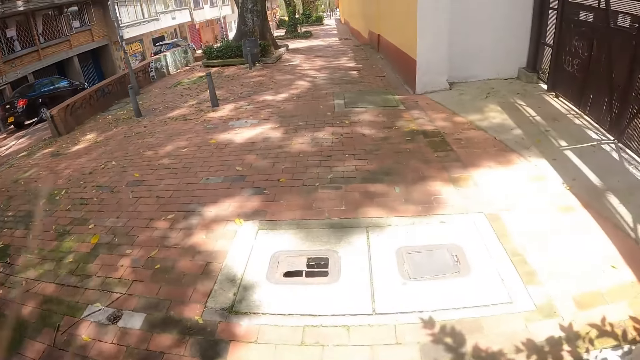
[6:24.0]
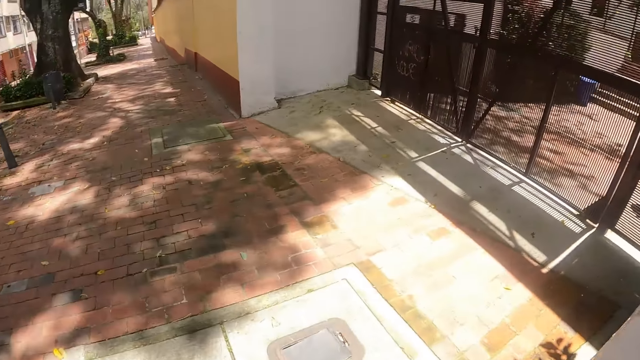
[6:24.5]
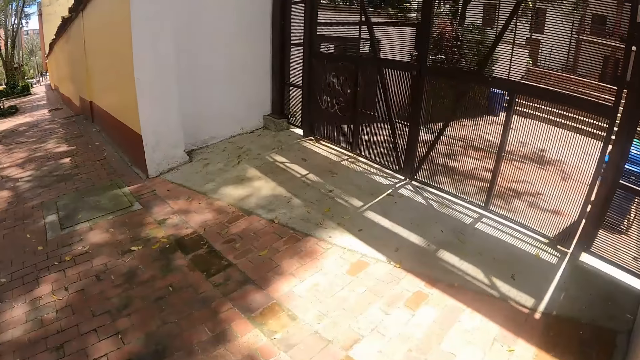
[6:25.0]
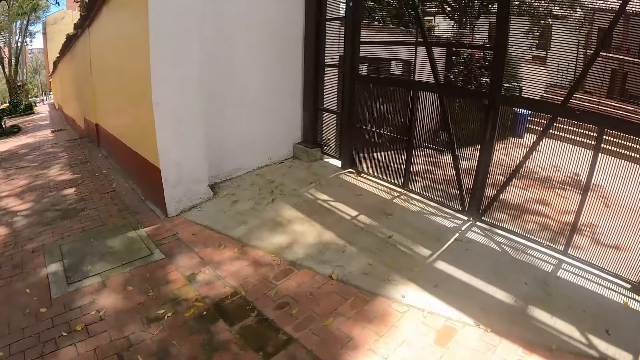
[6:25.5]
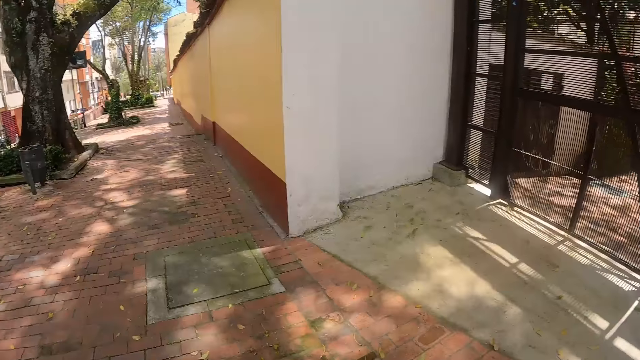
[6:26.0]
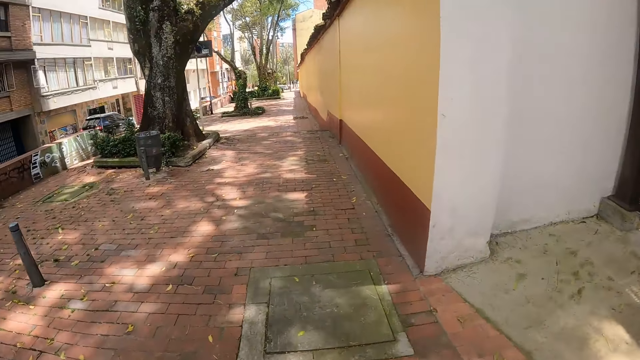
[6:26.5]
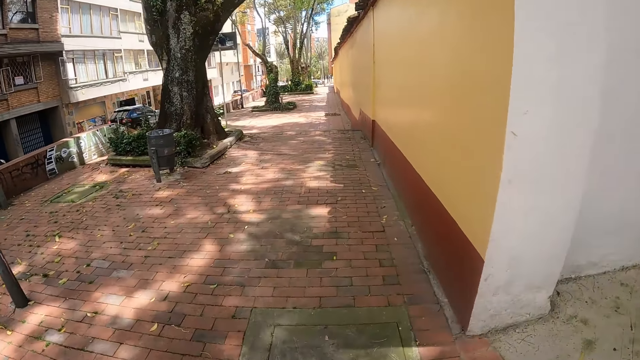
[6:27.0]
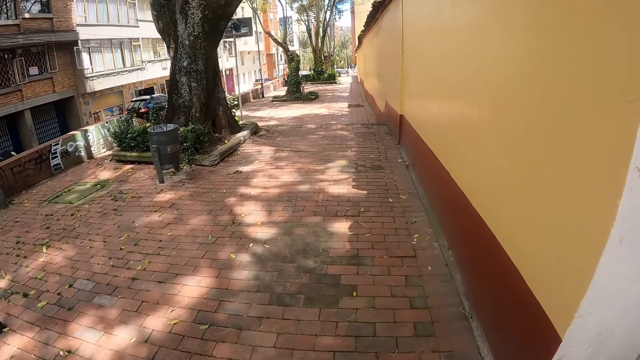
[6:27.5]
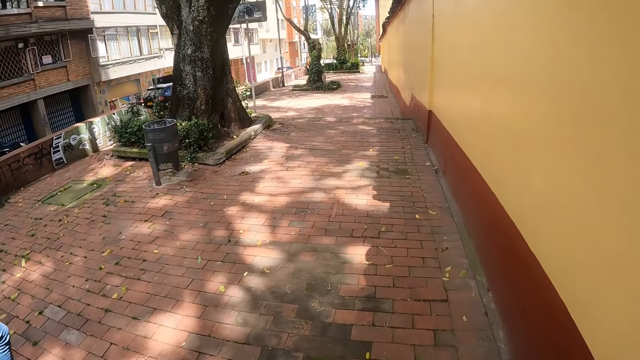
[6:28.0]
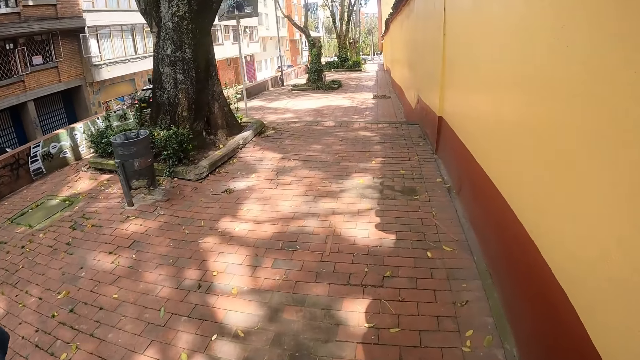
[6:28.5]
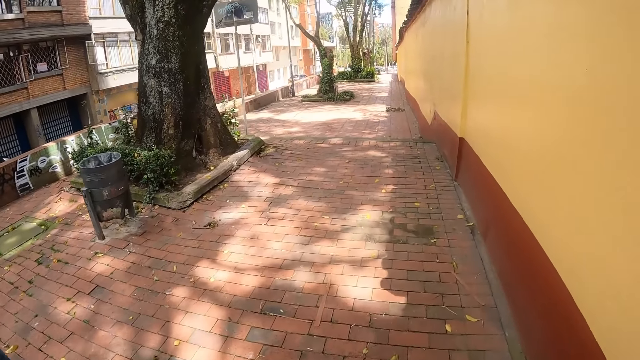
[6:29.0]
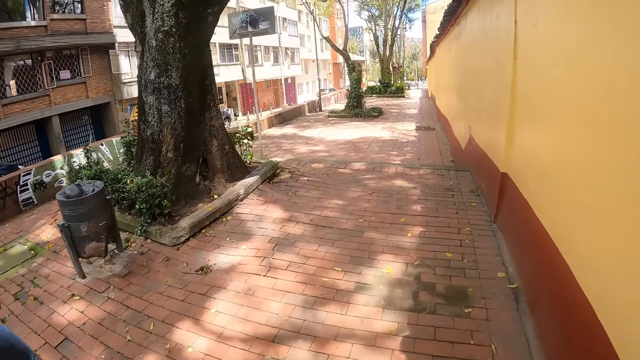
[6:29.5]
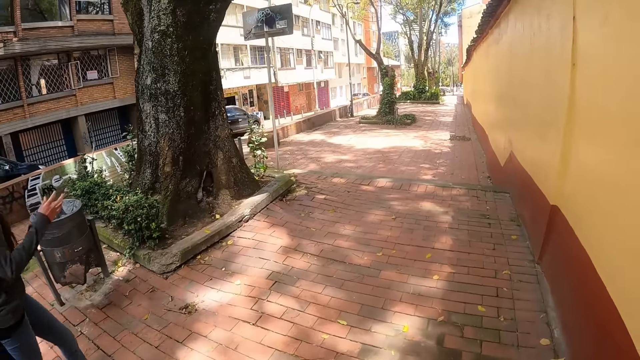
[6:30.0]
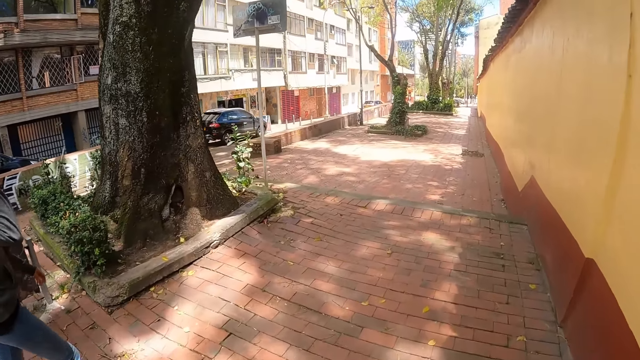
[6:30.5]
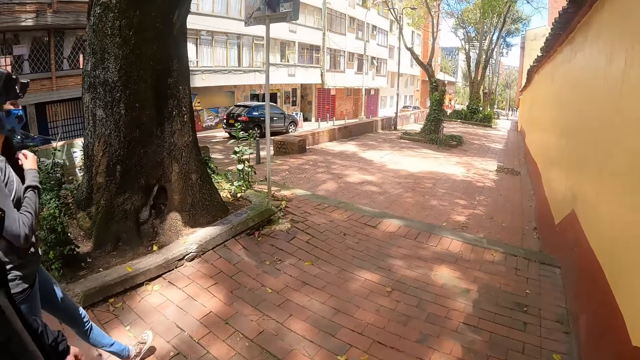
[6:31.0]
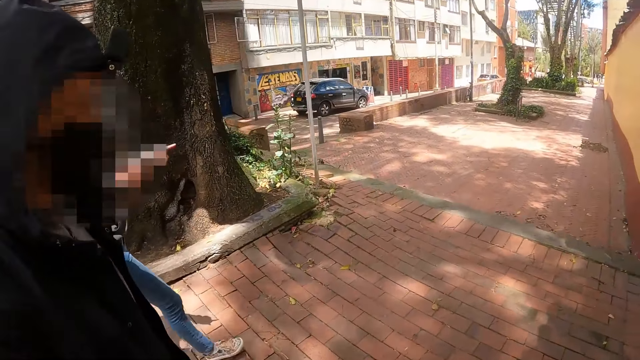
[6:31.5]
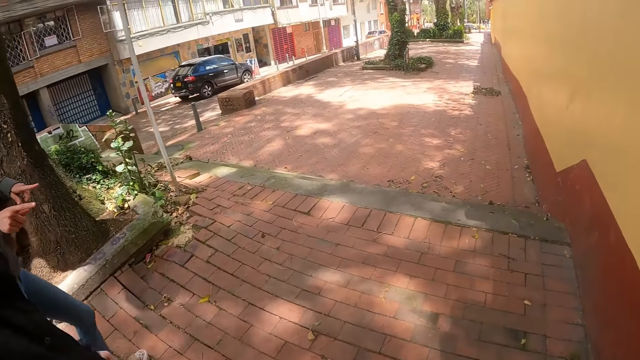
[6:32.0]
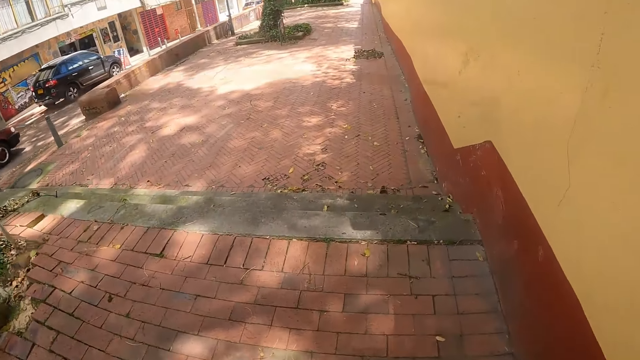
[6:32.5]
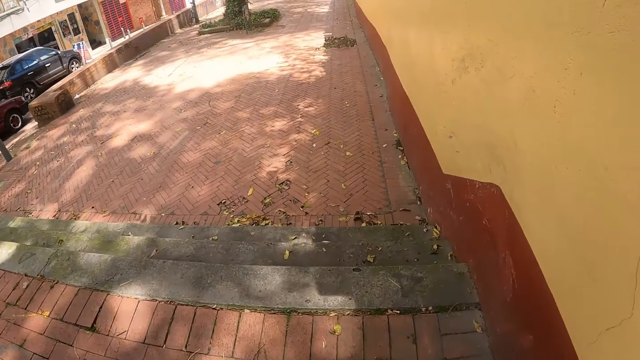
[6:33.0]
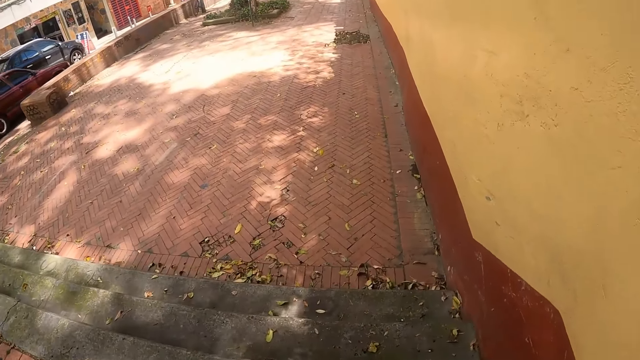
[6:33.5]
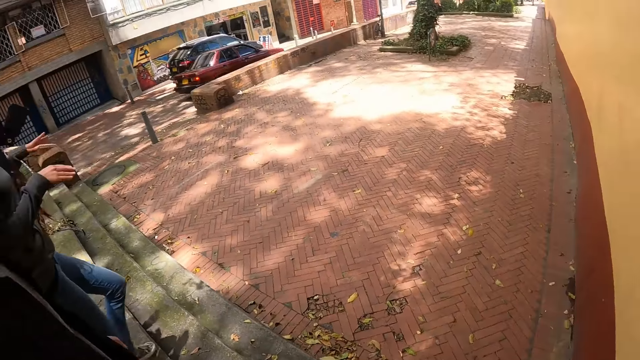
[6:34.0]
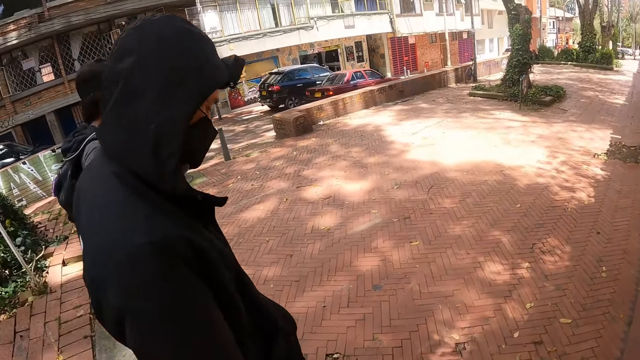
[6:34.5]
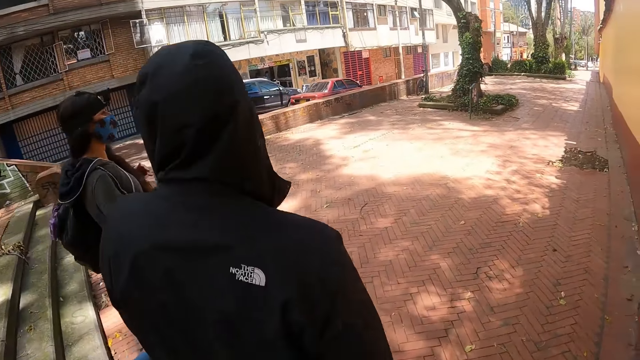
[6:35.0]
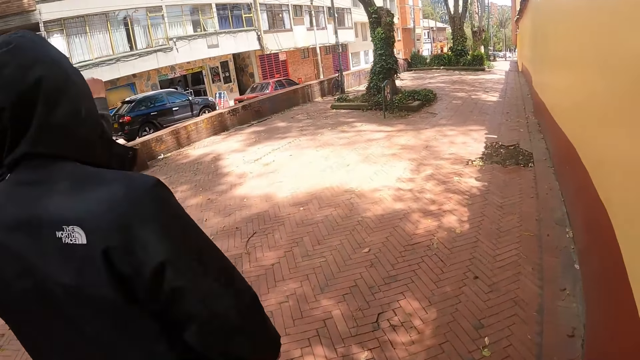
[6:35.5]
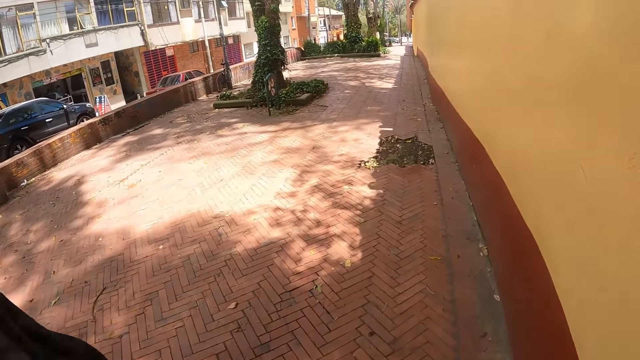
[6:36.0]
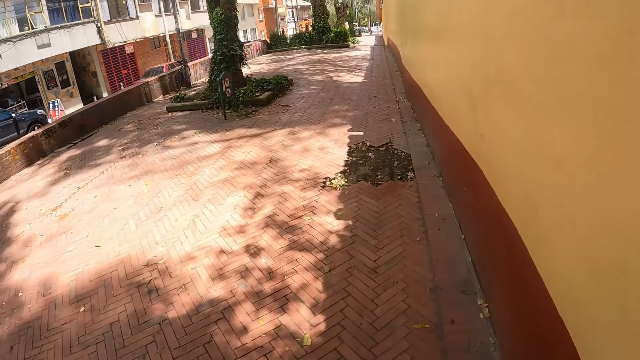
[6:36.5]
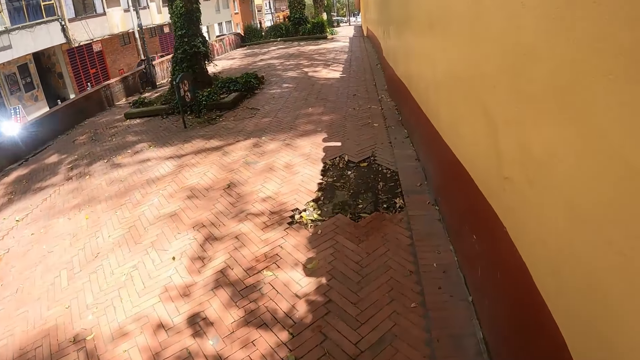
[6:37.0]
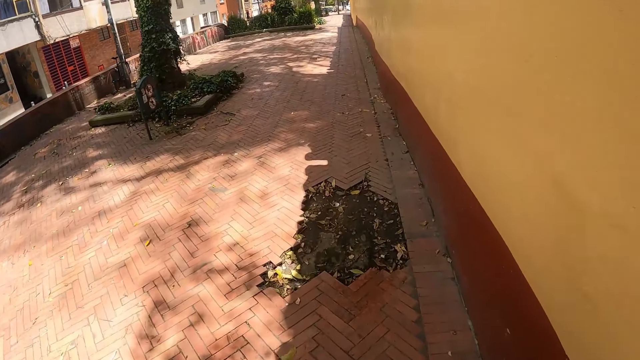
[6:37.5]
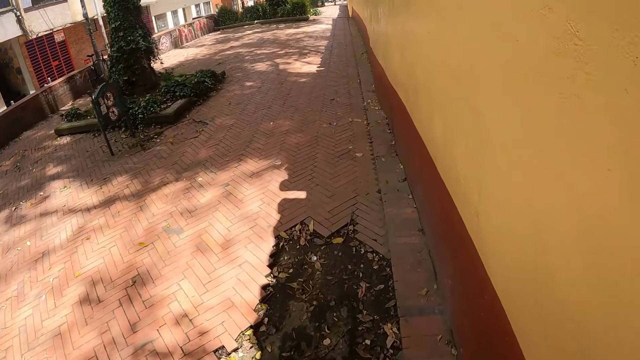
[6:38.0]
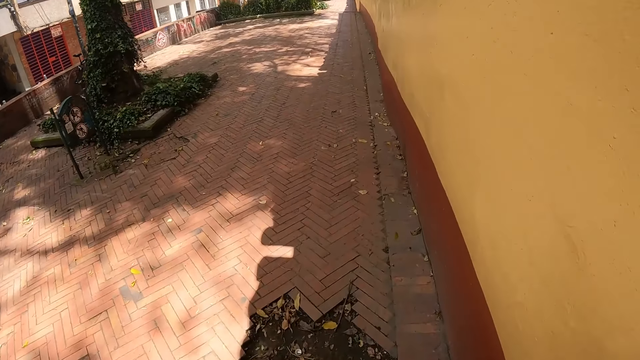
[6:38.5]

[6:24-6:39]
The camera wearer walks on the sidewalk. A person lifts her hand. The camera wearer walks on the stairs. They walk on the sidewalk.

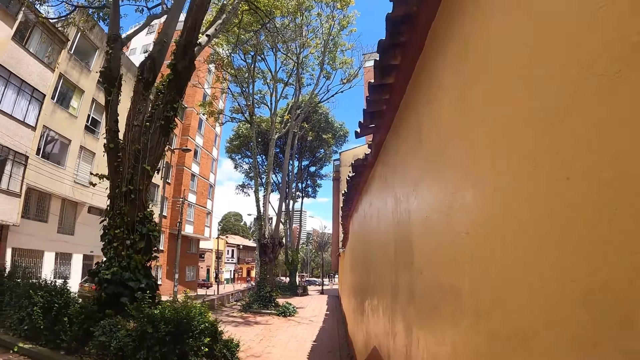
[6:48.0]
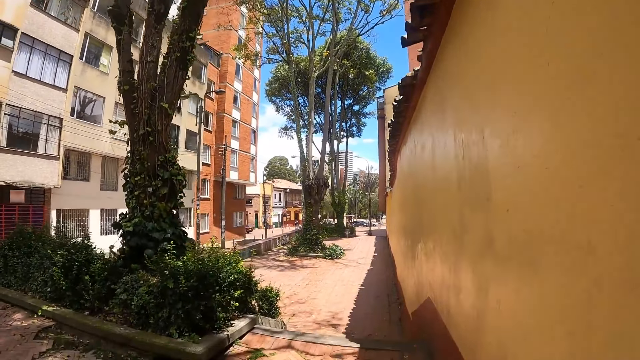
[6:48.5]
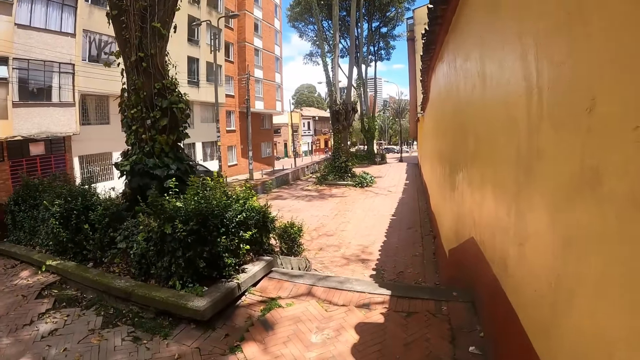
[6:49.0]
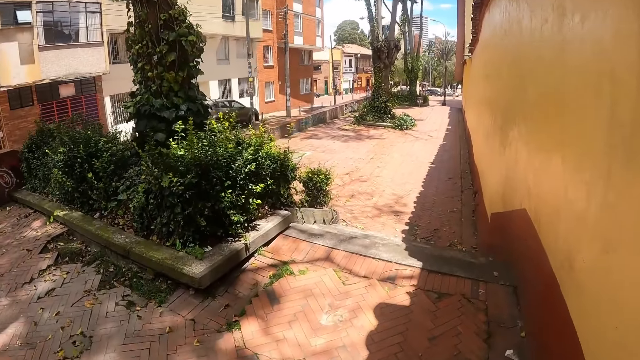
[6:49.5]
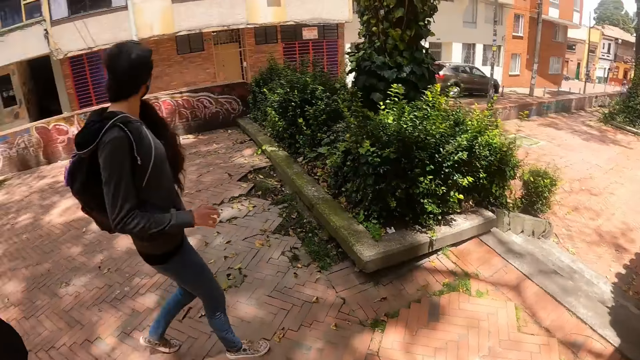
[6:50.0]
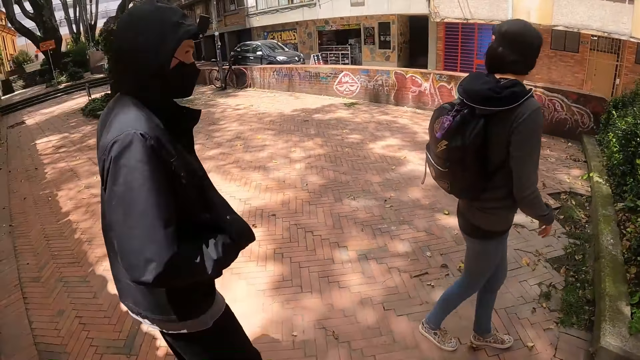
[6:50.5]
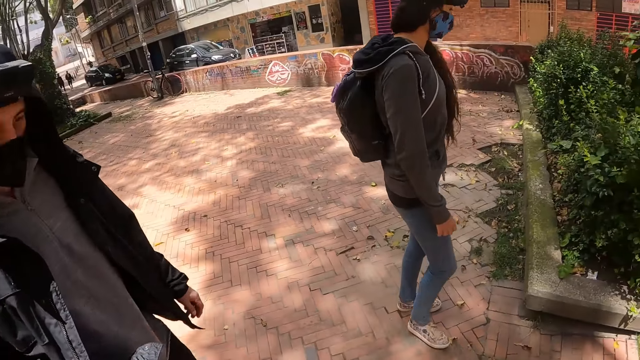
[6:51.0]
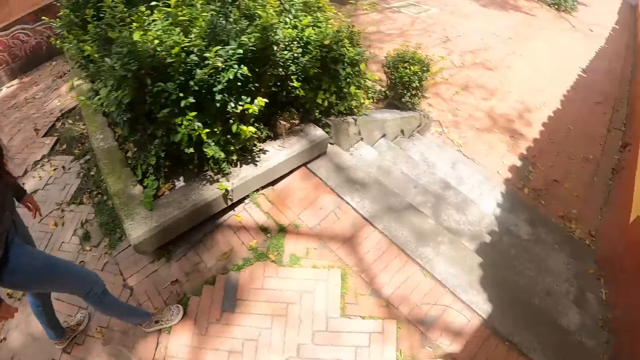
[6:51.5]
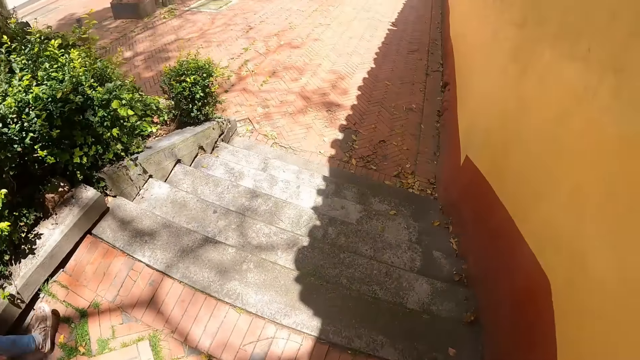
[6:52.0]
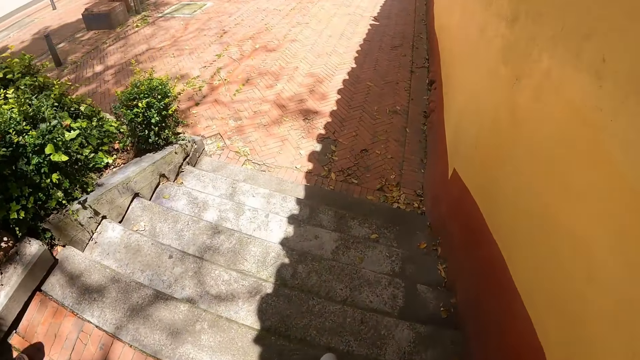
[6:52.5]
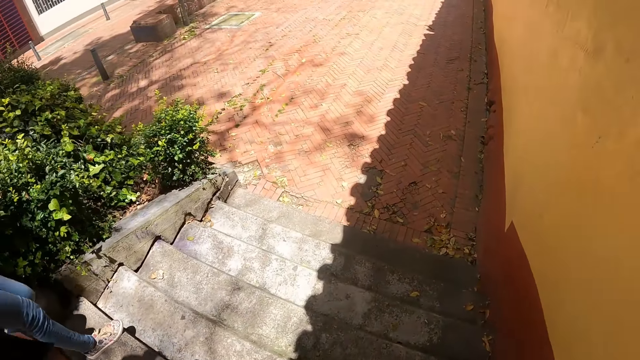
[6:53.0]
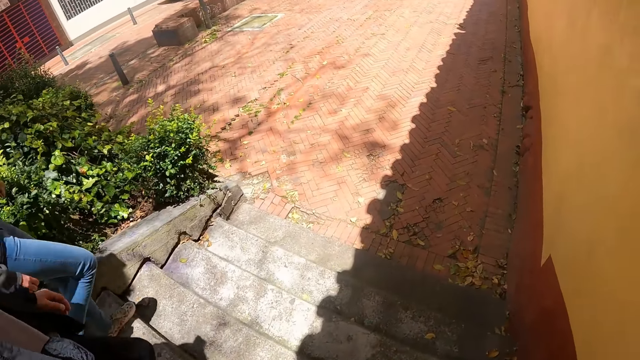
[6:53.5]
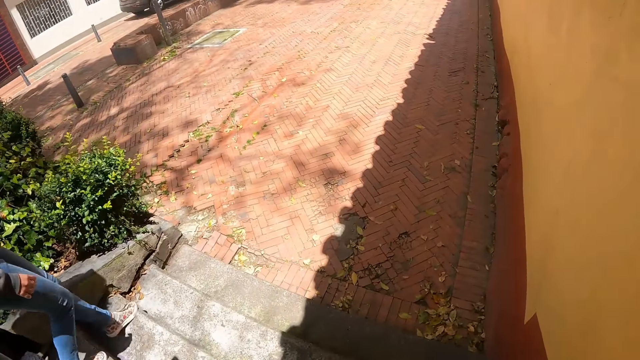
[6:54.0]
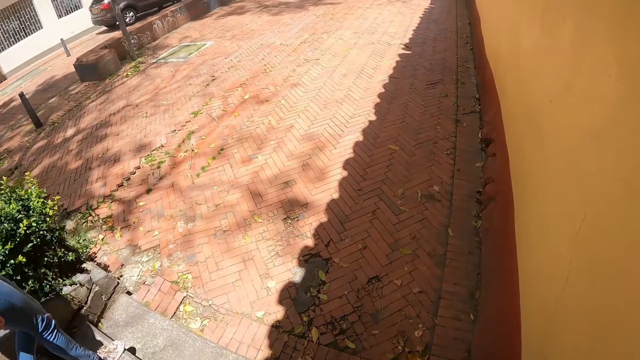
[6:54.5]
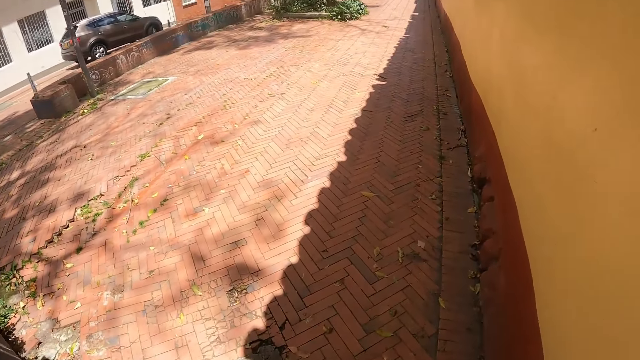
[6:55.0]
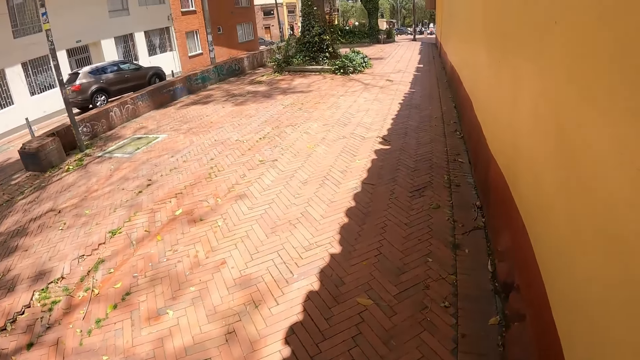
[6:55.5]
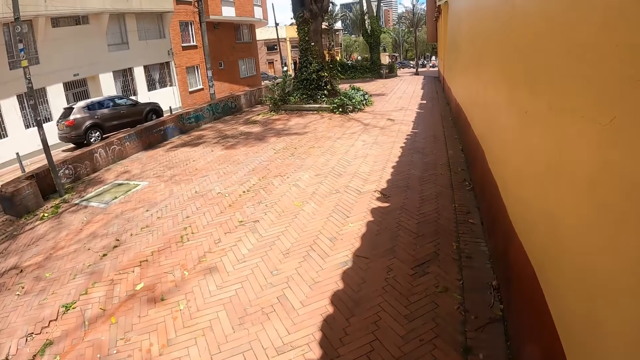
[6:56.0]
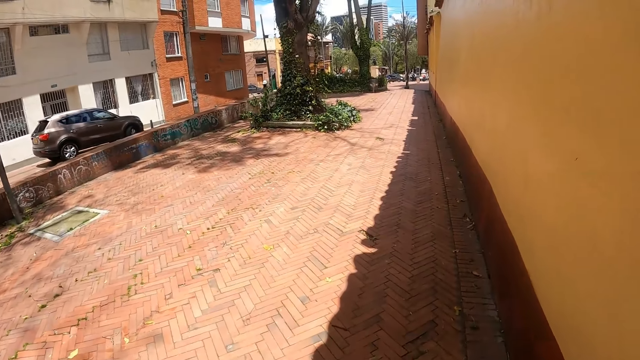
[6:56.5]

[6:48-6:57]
The camera wearer looks at a man. They walk on the stairs. They walk on the sidewalk.
